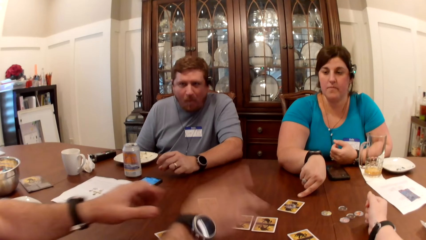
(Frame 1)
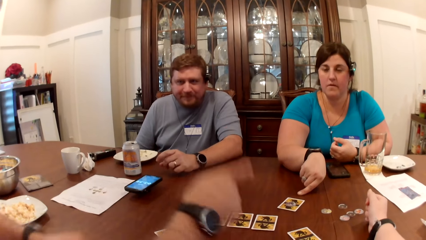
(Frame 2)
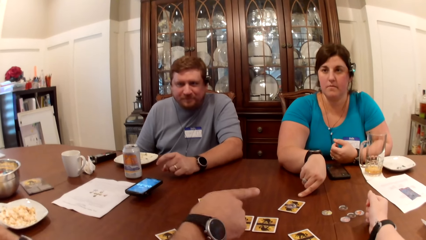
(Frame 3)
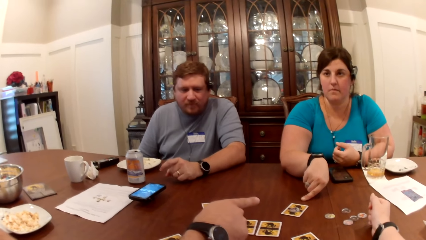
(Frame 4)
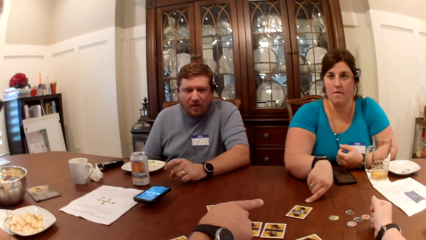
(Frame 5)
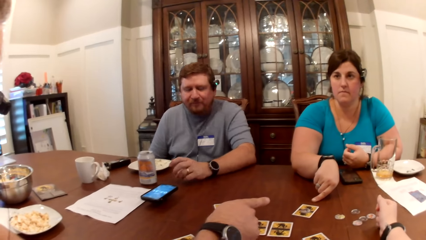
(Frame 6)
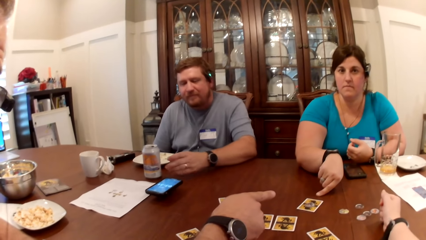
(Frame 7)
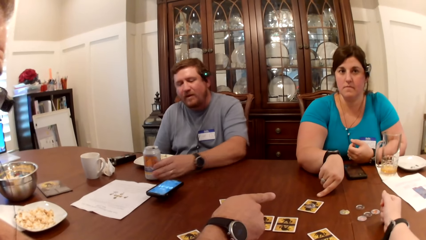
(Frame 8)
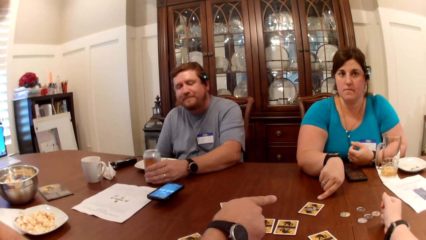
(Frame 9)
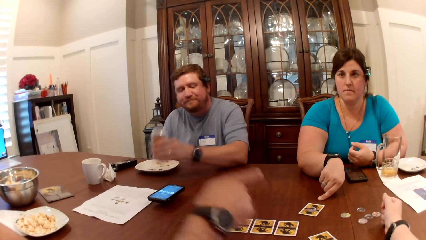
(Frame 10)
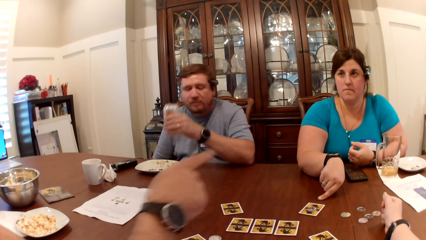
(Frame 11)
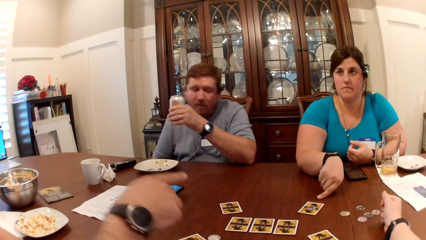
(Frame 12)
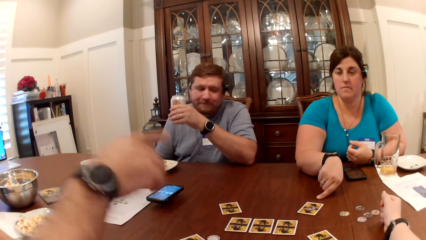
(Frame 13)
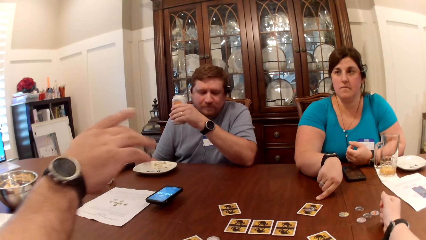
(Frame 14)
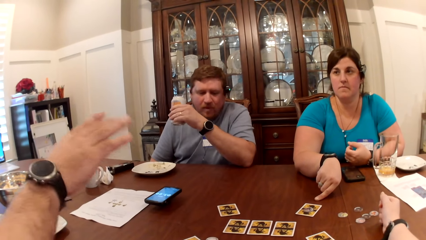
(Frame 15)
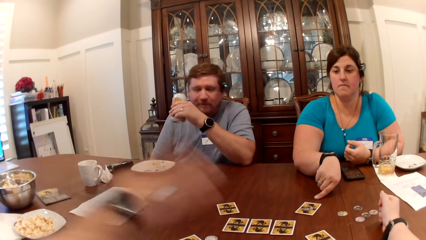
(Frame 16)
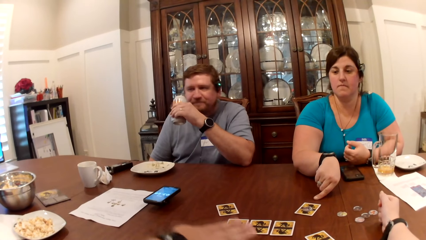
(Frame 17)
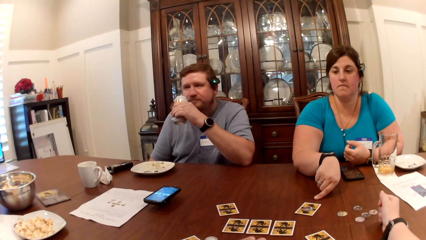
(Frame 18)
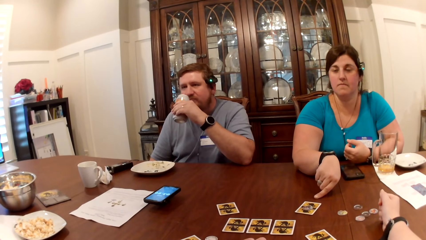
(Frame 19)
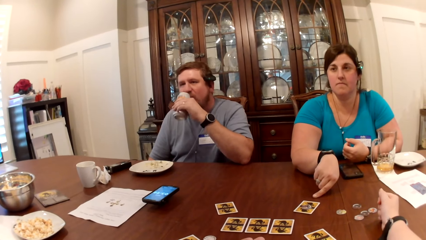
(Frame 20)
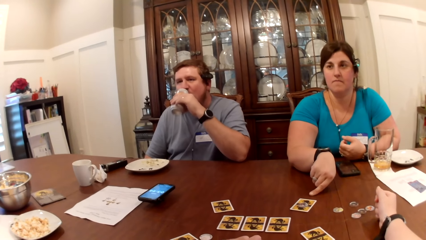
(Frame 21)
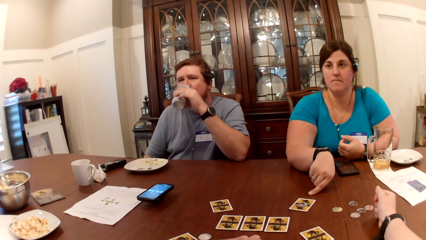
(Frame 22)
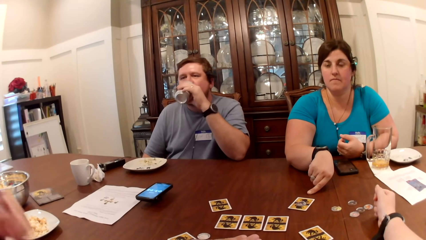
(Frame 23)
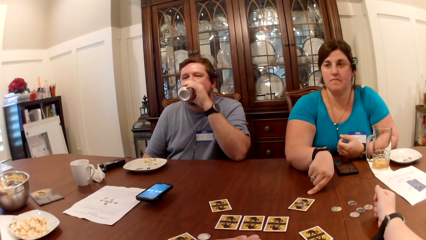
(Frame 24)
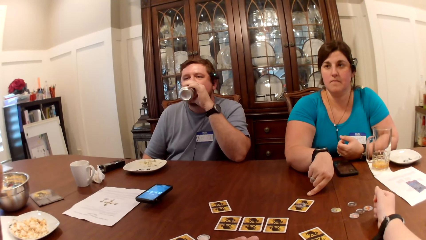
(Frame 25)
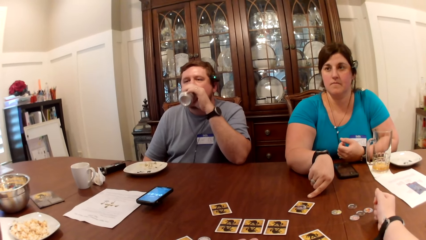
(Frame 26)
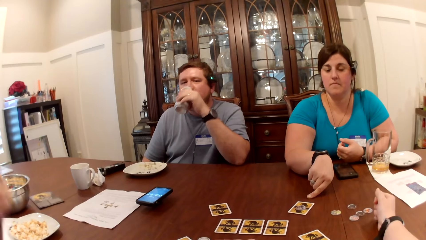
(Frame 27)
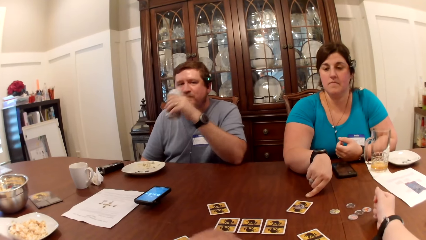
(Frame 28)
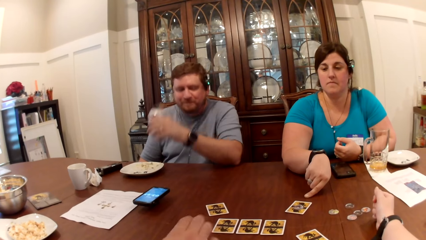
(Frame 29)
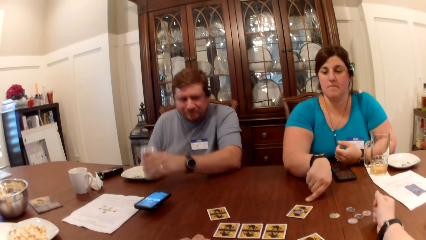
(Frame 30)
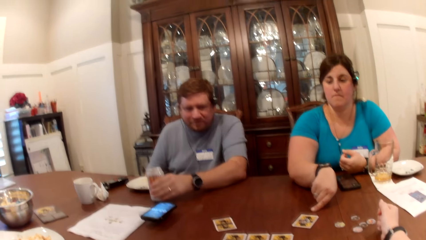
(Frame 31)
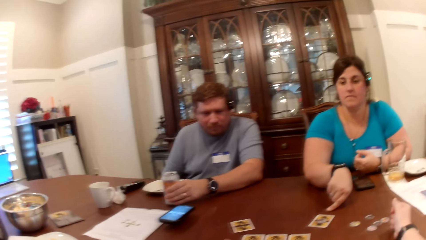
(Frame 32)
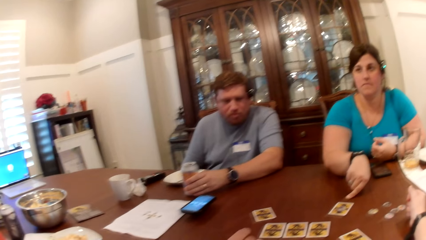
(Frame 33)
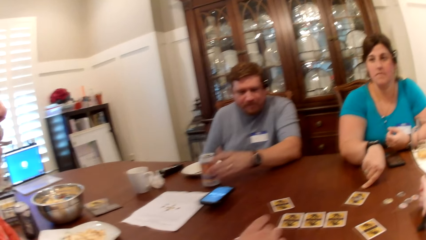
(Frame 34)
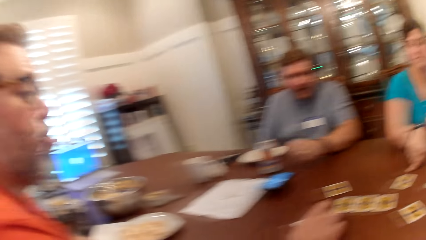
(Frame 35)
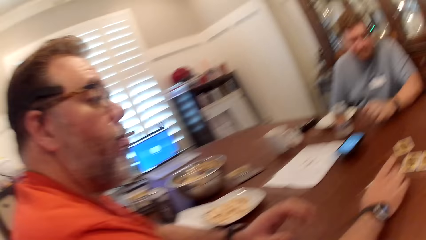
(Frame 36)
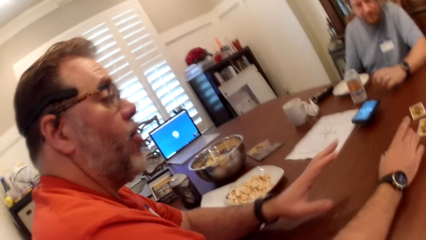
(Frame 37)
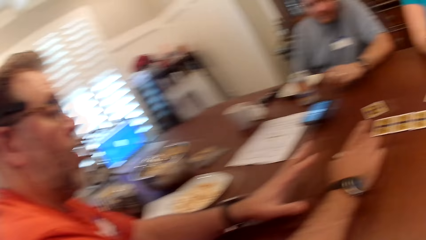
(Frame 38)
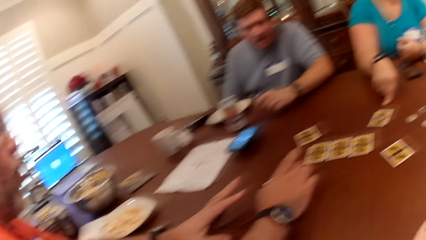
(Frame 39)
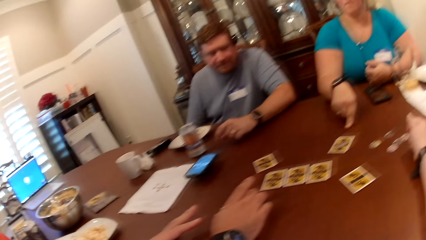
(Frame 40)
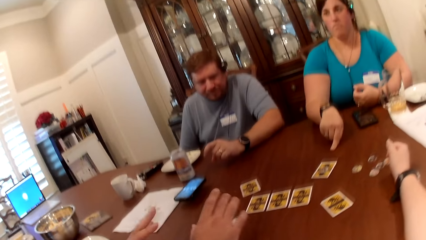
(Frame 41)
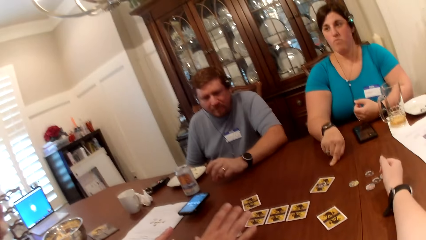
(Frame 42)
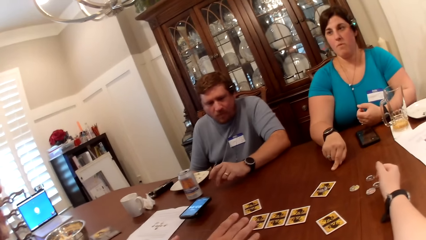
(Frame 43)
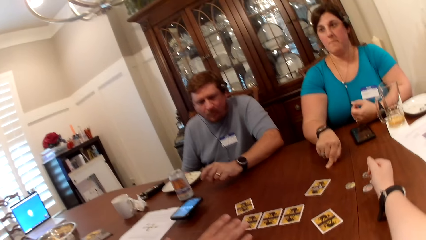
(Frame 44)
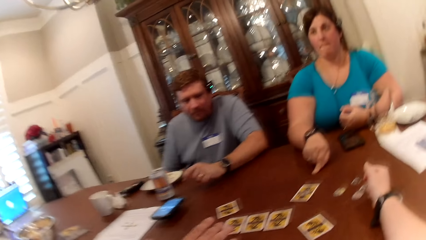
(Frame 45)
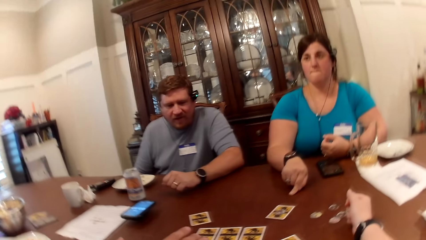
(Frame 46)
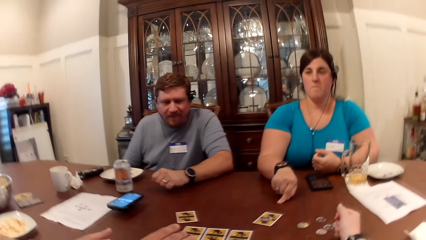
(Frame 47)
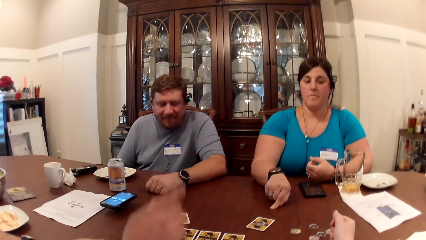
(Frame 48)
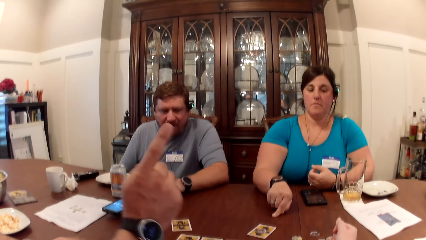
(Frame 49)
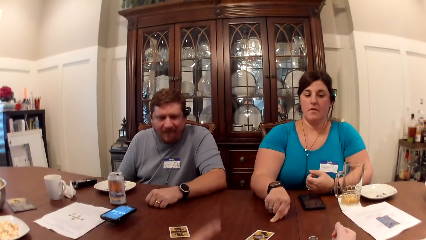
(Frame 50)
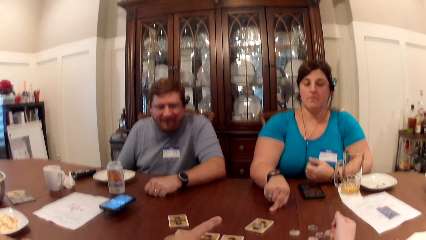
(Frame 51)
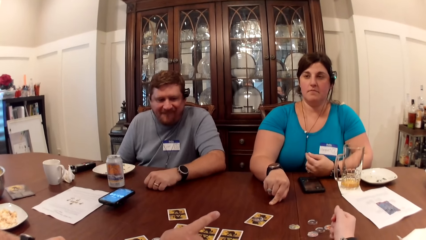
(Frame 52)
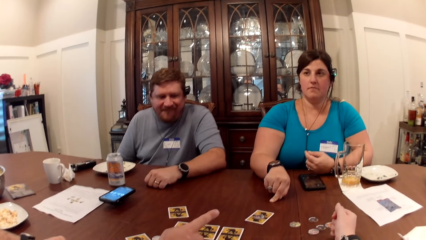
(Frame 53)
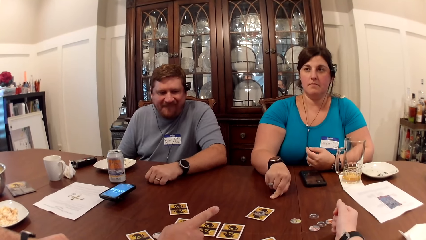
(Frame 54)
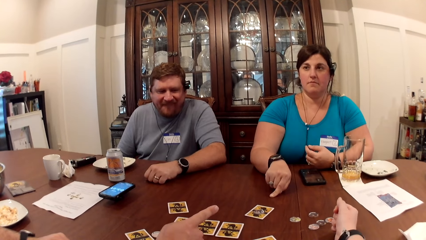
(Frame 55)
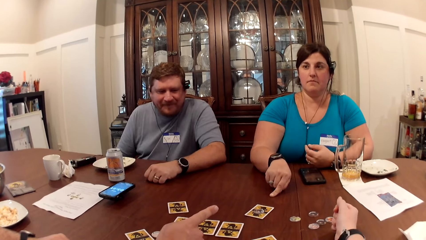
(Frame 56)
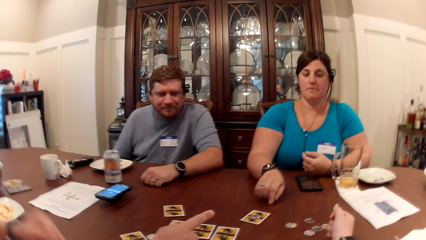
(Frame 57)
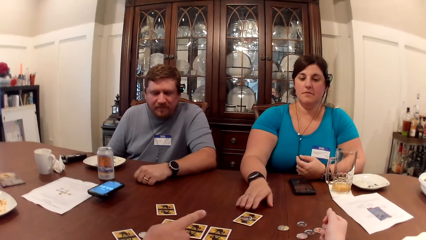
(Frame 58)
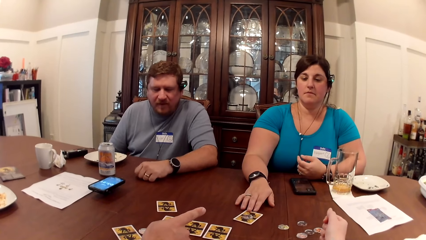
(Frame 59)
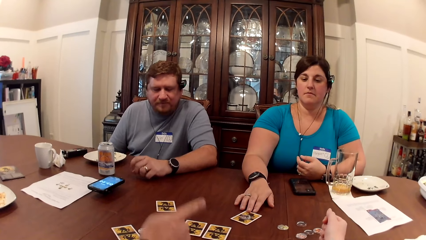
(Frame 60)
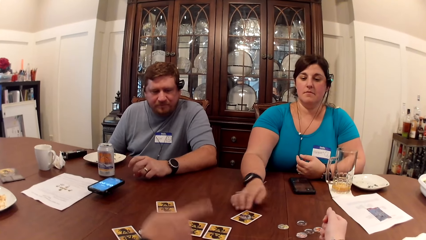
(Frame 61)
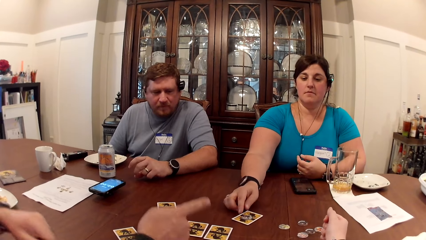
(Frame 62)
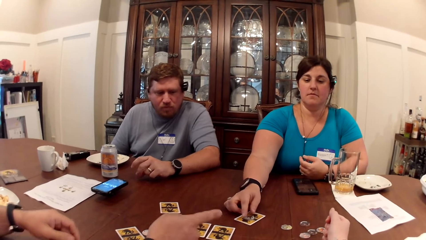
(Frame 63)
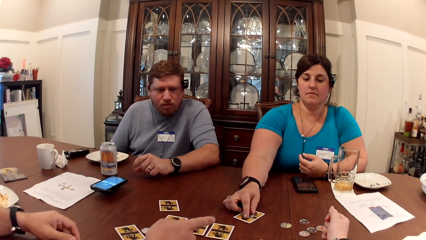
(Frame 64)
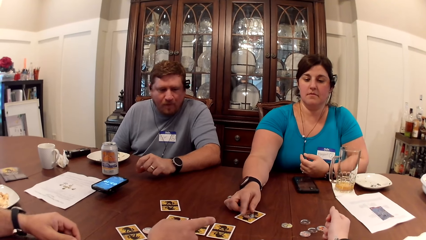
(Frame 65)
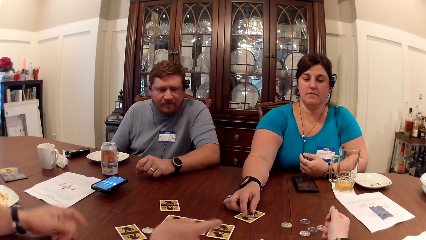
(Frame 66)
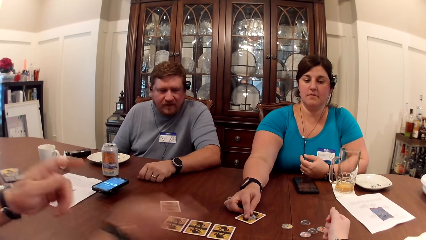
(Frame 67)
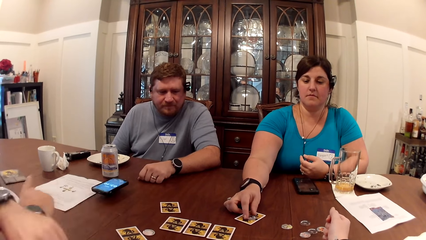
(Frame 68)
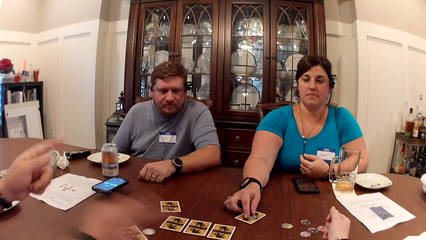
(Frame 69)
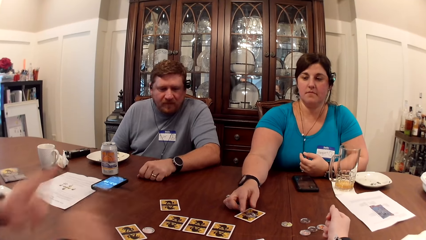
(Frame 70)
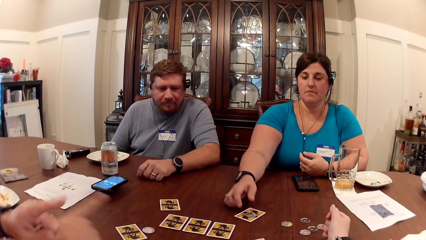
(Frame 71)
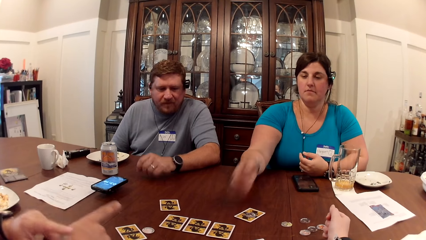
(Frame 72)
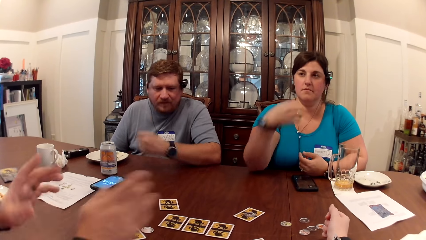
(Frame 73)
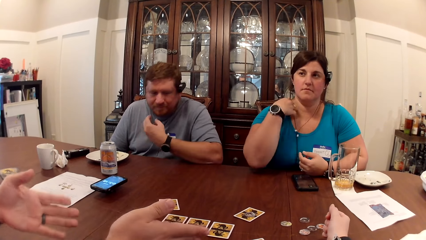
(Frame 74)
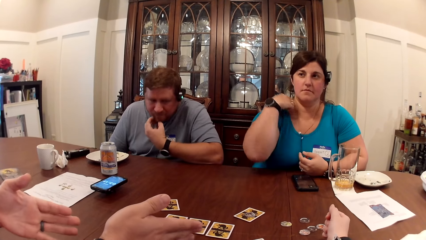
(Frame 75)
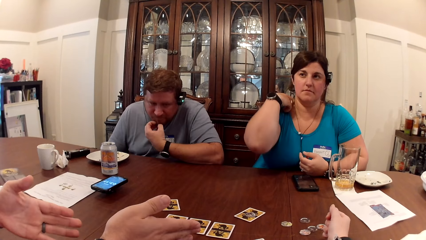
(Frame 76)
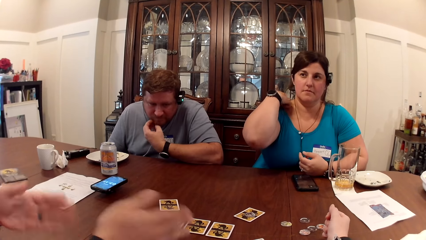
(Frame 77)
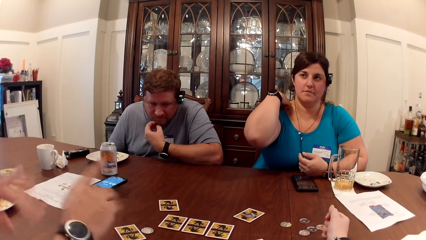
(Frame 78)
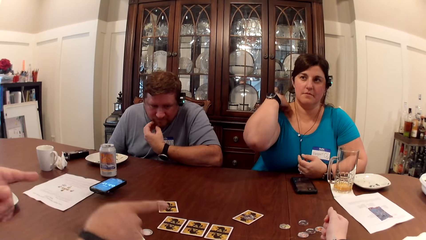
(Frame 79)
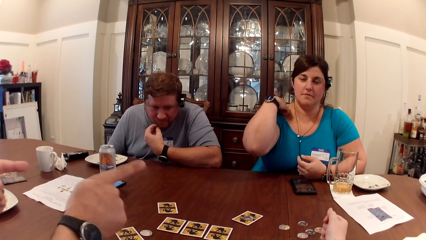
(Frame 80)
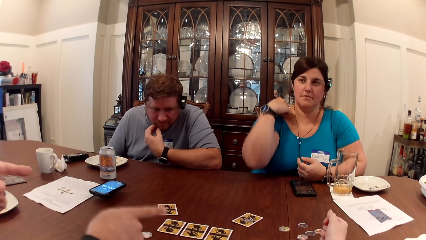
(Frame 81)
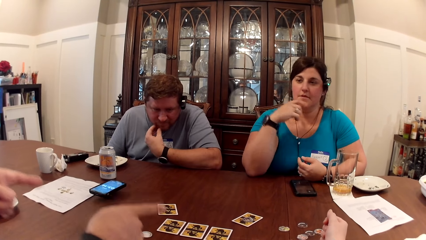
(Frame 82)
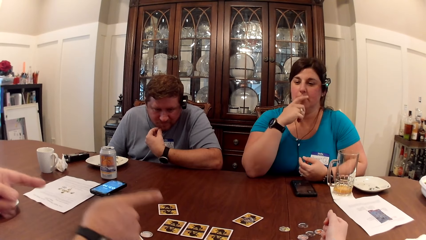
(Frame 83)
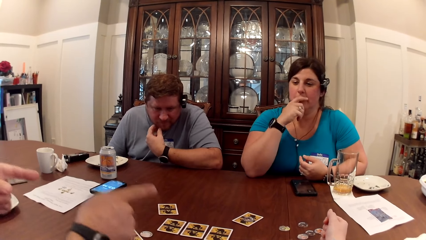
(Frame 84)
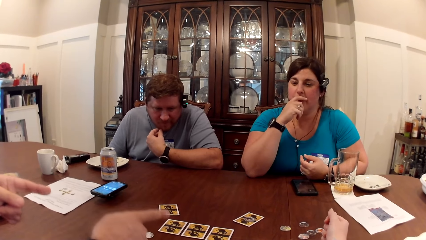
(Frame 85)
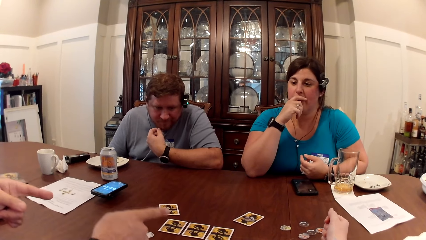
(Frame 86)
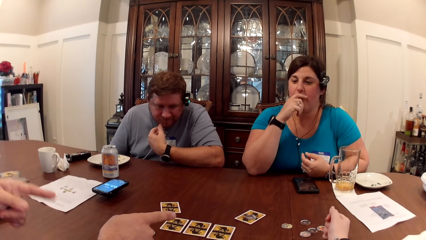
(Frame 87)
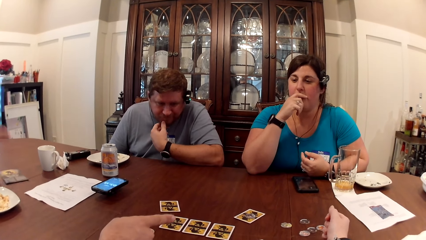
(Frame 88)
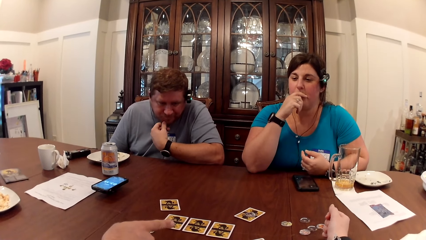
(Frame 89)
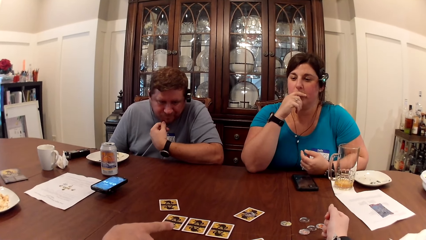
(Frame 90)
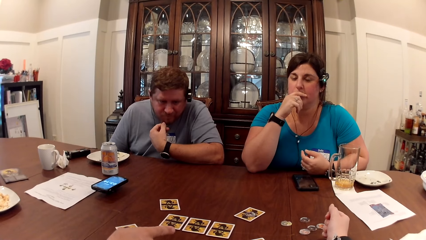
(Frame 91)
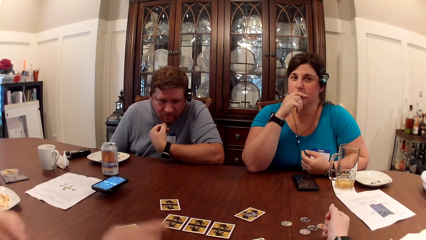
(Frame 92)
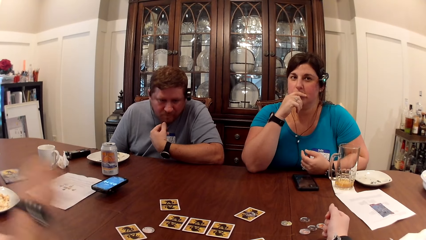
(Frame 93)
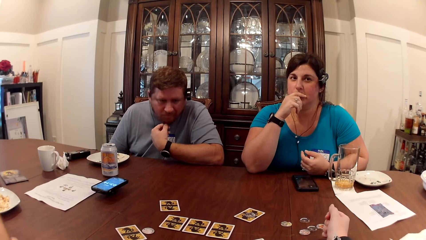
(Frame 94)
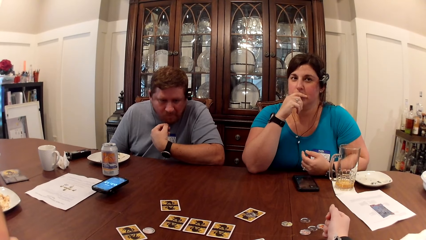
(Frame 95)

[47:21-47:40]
A man picks the can of soda from the table with his left hand. He drinks from the can of soda with his left hand. He drops the can of soda on the table with his left hand. A woman moves the card on the table with her right hand. She moves the token on the card on the table with her right hand.
